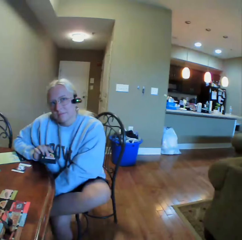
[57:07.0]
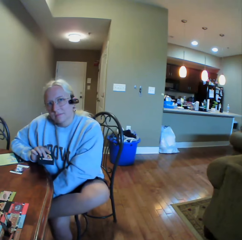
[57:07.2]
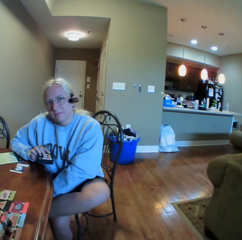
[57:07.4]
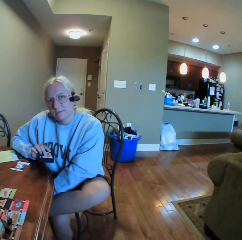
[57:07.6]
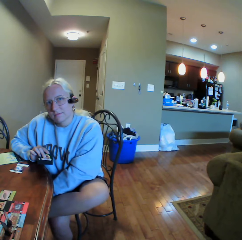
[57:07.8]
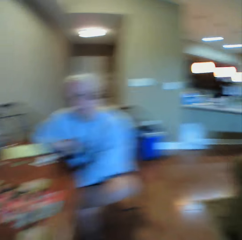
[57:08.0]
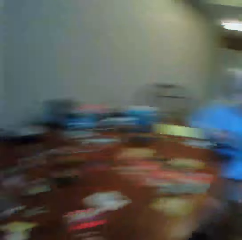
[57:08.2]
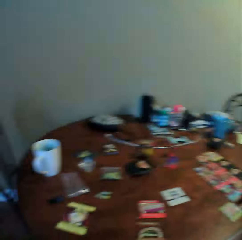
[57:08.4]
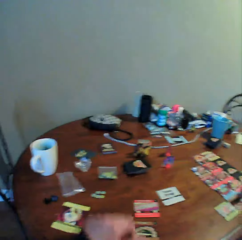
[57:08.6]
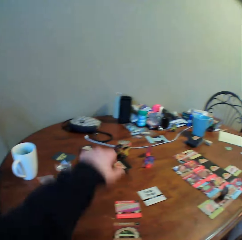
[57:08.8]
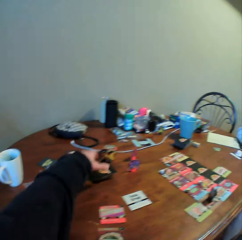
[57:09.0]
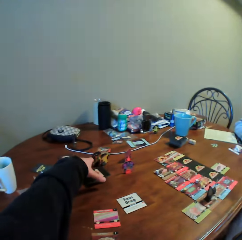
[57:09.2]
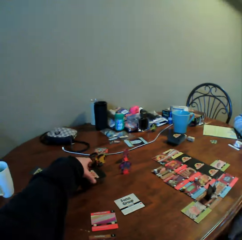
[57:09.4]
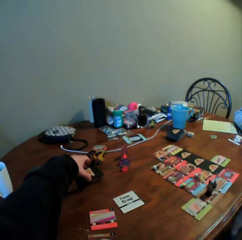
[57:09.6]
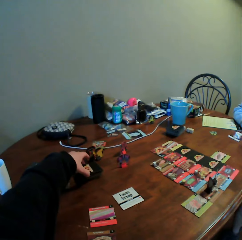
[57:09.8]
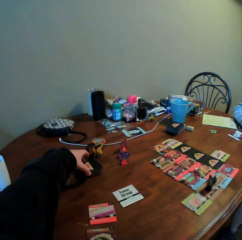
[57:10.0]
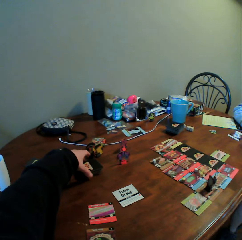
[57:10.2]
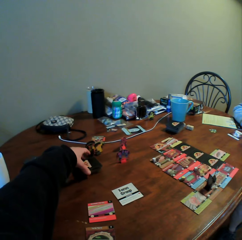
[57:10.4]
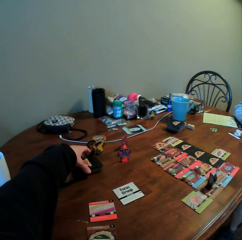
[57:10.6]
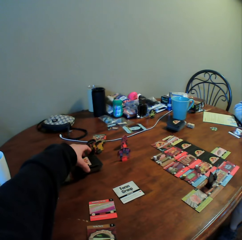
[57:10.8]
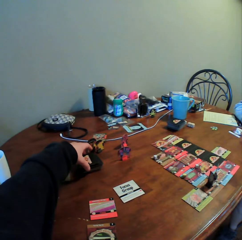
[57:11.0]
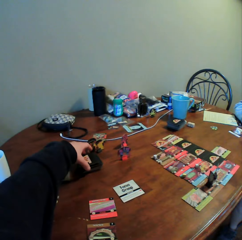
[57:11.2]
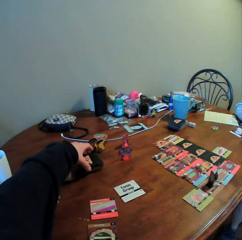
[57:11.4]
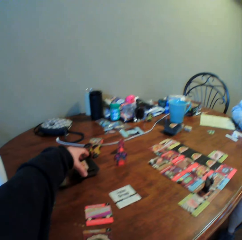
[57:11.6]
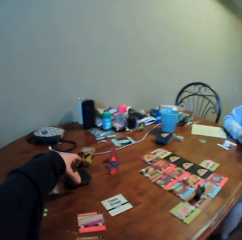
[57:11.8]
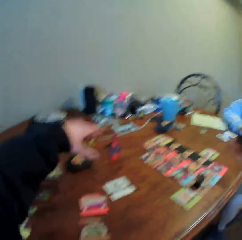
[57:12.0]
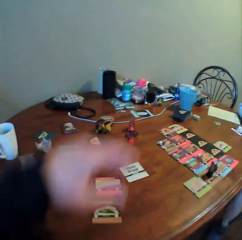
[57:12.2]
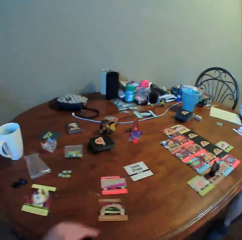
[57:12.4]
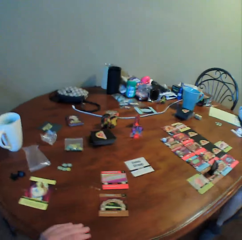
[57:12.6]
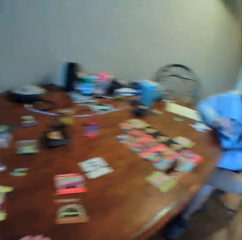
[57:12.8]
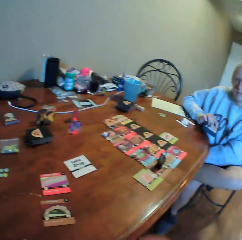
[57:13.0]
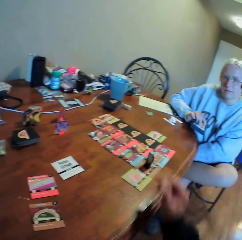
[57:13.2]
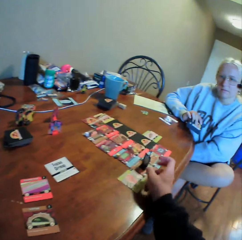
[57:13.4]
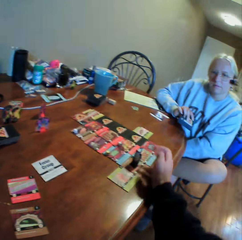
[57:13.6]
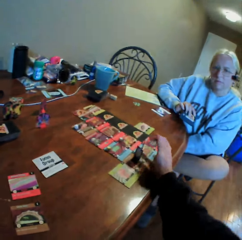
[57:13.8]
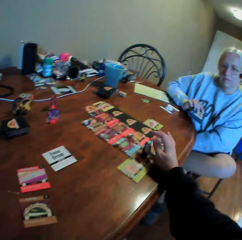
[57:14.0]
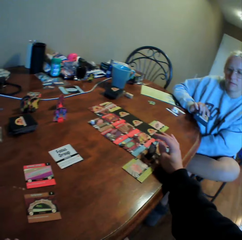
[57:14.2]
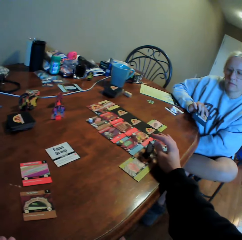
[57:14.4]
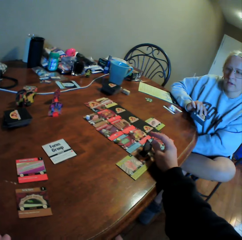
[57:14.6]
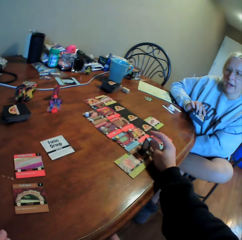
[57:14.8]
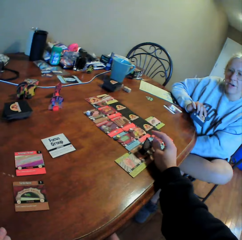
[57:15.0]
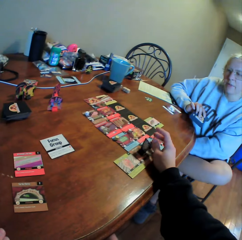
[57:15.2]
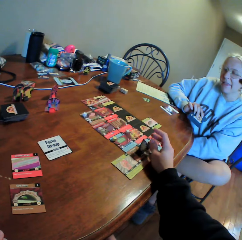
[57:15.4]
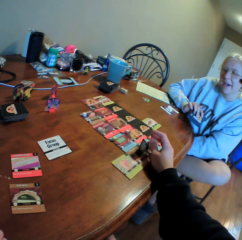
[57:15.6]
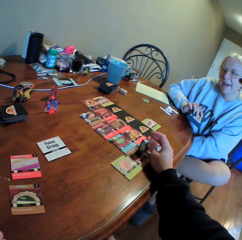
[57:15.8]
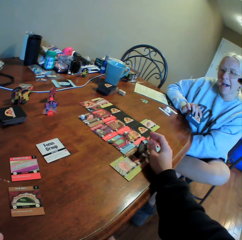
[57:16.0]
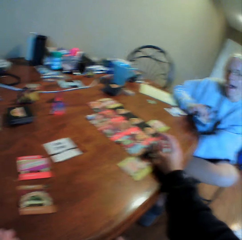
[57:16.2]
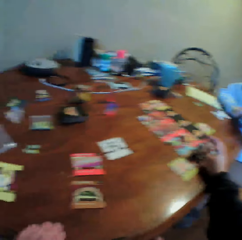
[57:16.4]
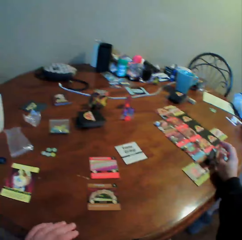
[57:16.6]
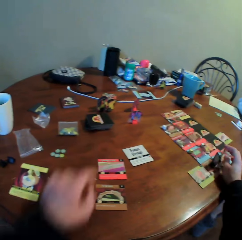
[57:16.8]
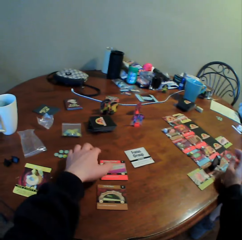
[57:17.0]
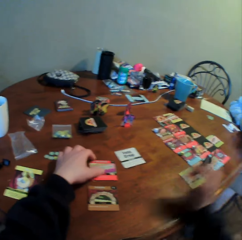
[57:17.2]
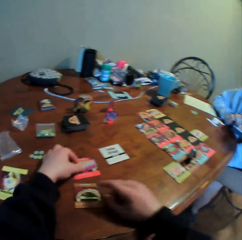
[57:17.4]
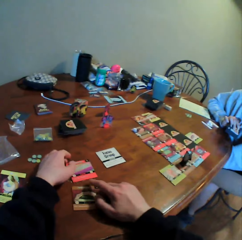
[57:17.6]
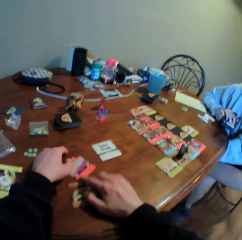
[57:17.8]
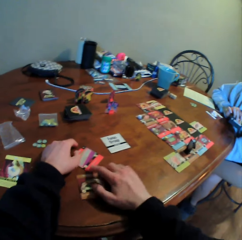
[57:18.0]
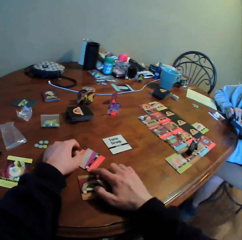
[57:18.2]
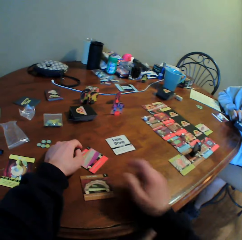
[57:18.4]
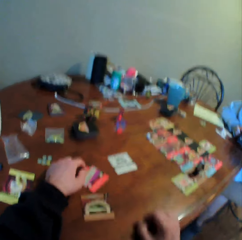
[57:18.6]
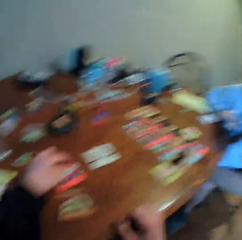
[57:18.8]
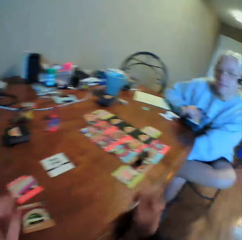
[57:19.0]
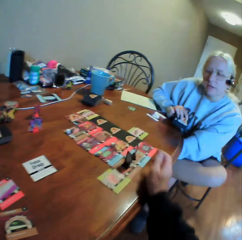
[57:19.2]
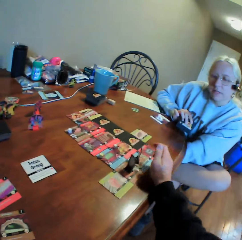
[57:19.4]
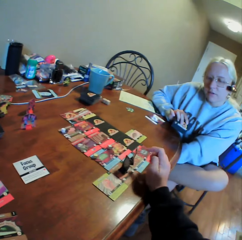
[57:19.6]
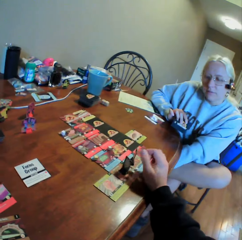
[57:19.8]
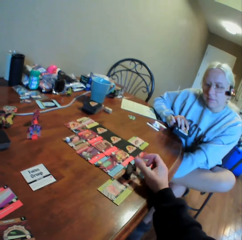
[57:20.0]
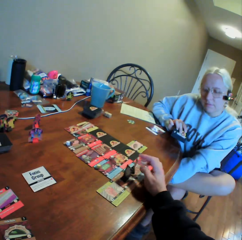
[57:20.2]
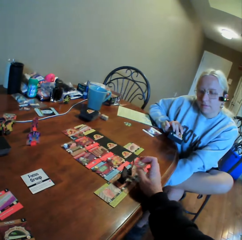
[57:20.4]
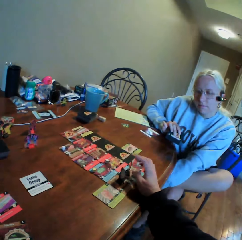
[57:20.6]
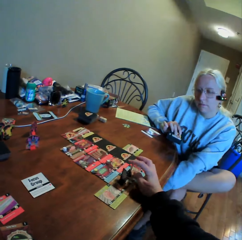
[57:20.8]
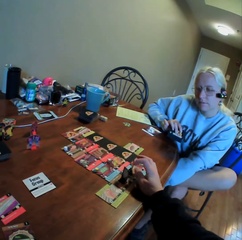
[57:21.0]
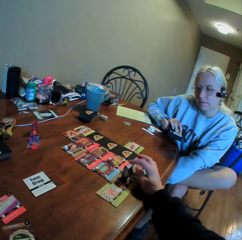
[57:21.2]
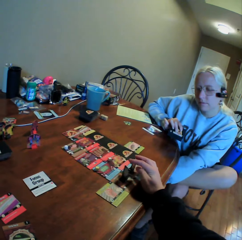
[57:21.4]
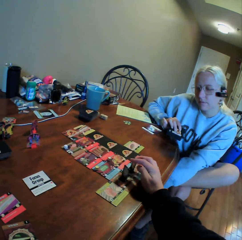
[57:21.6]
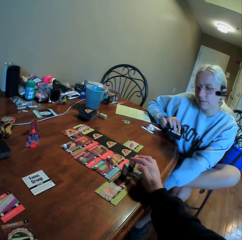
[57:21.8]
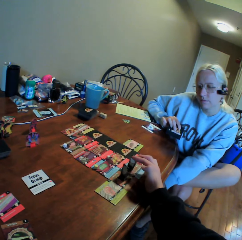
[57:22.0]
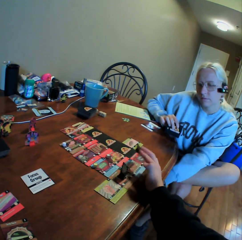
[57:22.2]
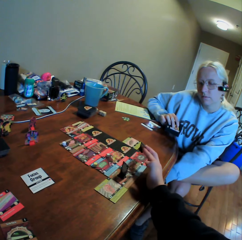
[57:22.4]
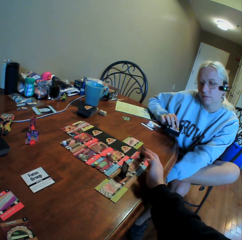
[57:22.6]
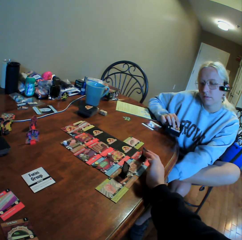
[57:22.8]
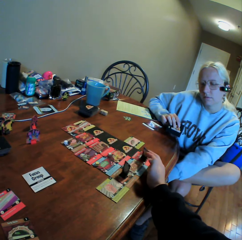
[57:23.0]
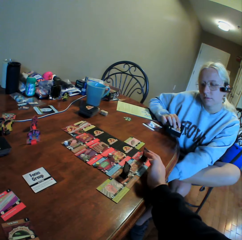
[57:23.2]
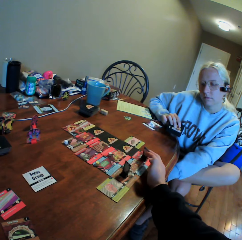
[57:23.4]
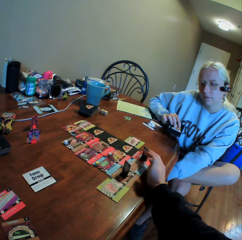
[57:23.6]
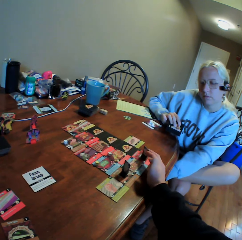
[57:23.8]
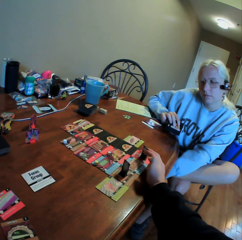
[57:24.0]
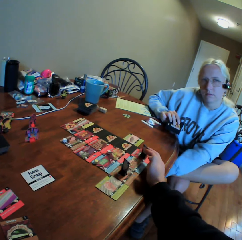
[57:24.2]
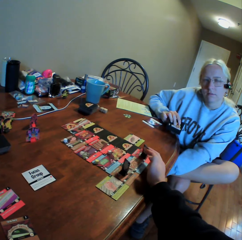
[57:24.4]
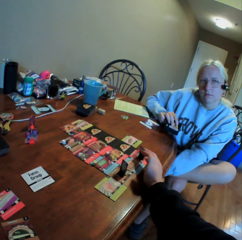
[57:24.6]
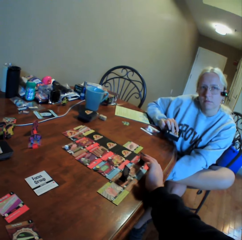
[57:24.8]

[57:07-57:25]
A woman holds something and looks around. The camera wearer holds cards on the table. The woman puts her hand on the table. The camera wearer looks around, moves his hand, and looks around. He holds the cards on the table, moves the cards on the table with his hands, looks around, moves his hand, and plays the card game. The woman moves her legs. The camera wearer picks up something on the cards and holds something on the cards.

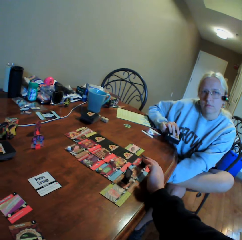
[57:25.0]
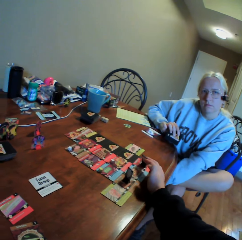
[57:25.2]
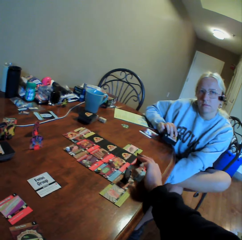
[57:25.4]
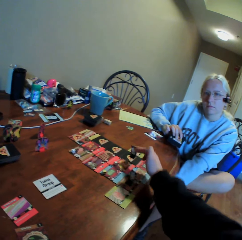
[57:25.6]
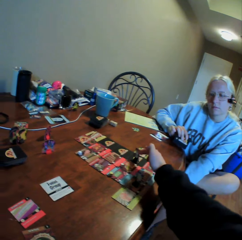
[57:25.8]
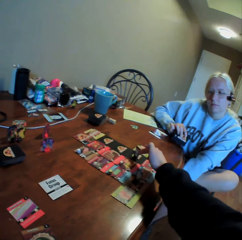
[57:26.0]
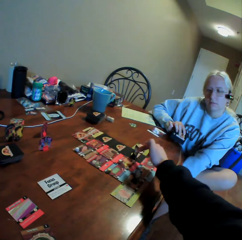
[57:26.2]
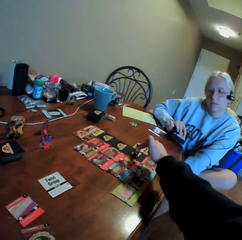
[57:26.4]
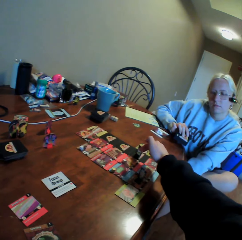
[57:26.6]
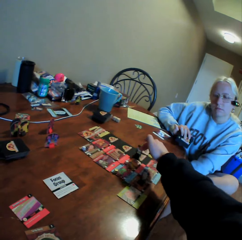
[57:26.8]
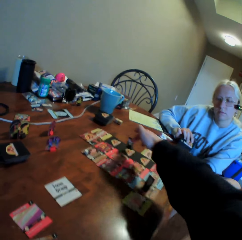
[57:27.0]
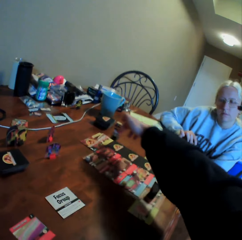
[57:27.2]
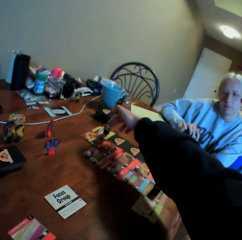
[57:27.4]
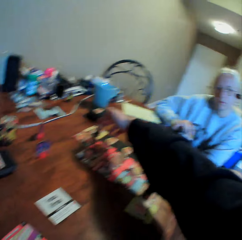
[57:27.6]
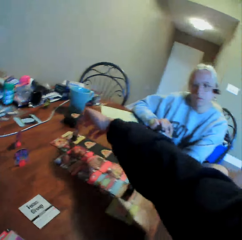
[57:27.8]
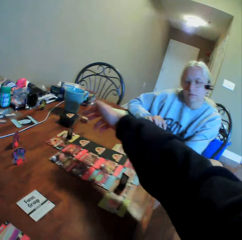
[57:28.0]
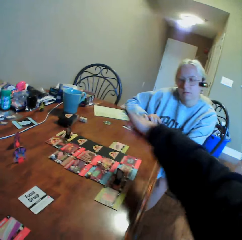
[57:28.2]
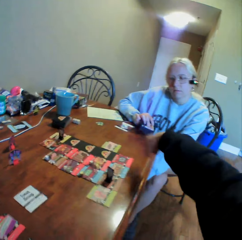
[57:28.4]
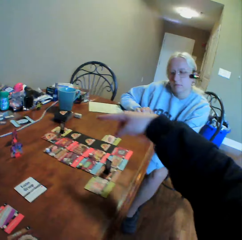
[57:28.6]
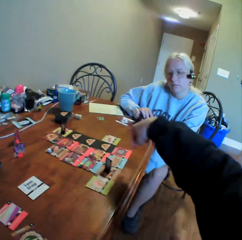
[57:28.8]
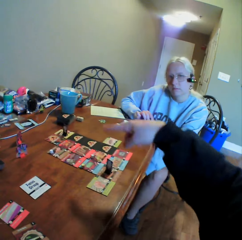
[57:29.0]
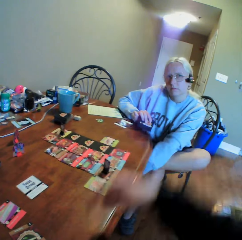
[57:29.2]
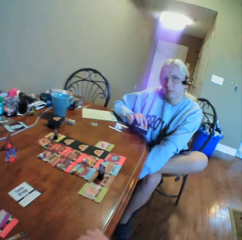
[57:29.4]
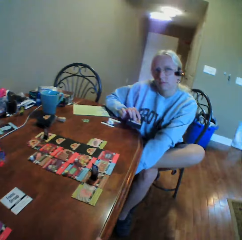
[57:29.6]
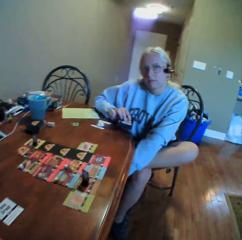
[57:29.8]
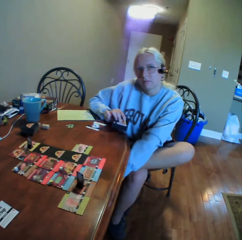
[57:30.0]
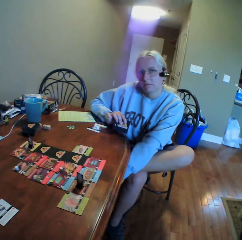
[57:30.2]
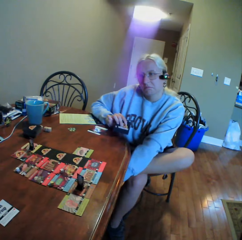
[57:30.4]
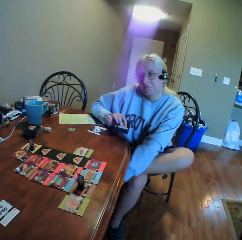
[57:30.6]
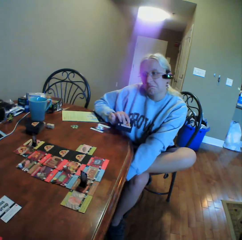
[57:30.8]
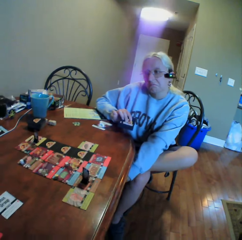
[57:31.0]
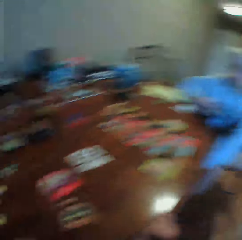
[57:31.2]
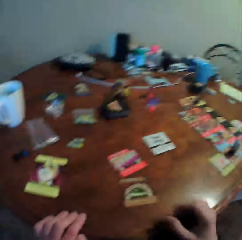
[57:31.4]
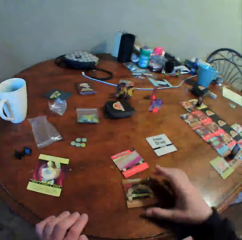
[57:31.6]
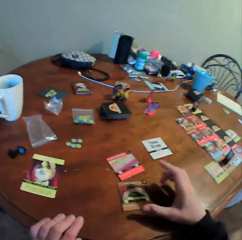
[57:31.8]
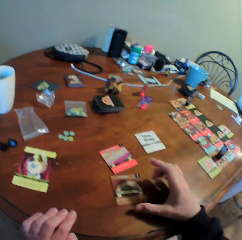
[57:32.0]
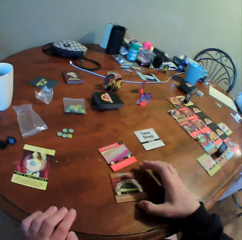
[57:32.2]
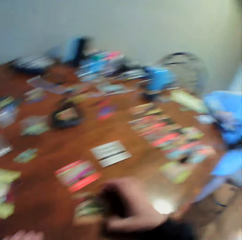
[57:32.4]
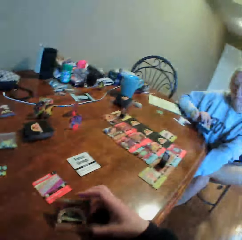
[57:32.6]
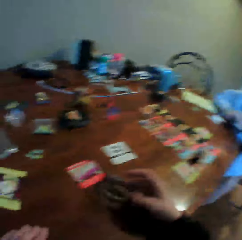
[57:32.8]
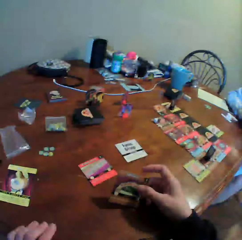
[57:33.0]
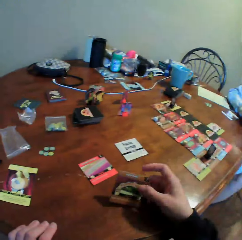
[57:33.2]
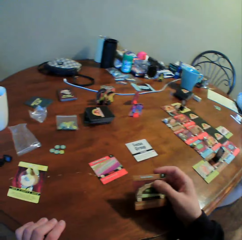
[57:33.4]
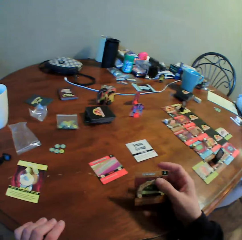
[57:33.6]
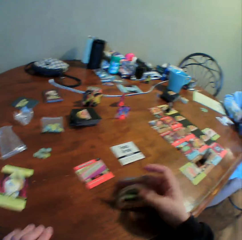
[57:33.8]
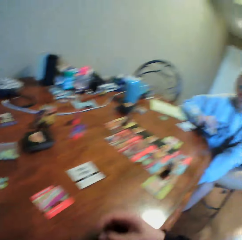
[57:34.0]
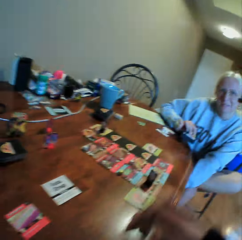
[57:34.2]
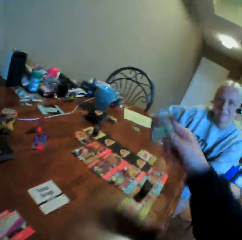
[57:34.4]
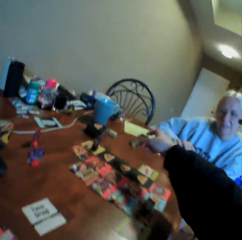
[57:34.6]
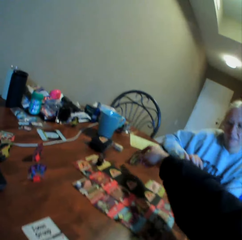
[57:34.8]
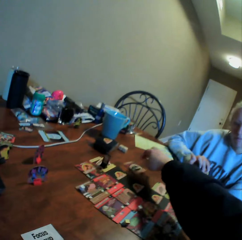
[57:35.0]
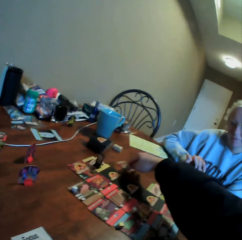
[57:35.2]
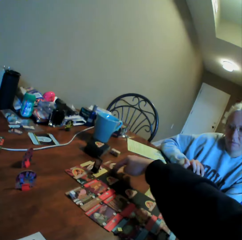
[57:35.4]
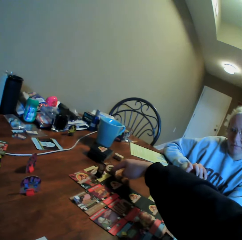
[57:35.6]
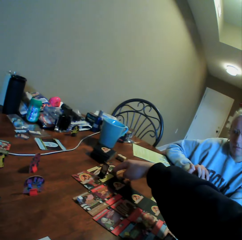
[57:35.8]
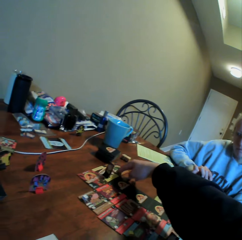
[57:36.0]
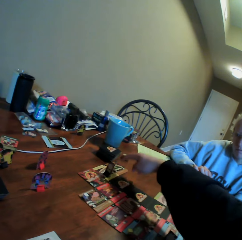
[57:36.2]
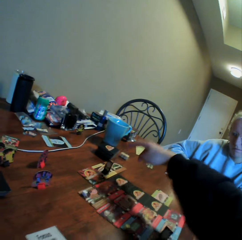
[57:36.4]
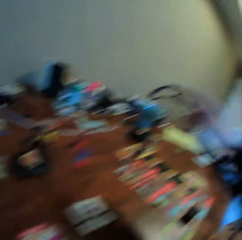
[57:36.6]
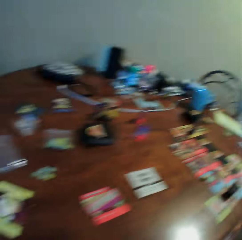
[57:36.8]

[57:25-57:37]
The camera wearer moves something on the cards. A woman holds her leg. The camera wearer plays the card game, uses gestures, moves his hands, and looks around. He picks up a card from the table, stretches his hand, and puts the card on the table. He plays the card game.
